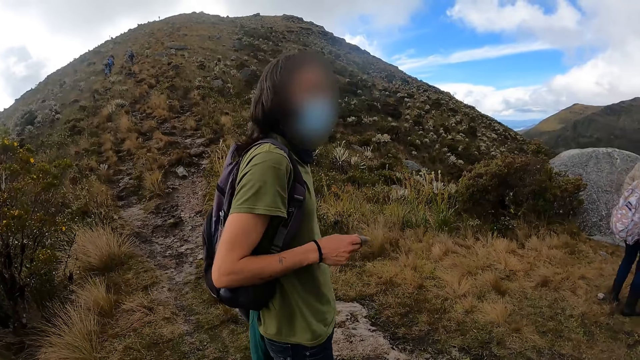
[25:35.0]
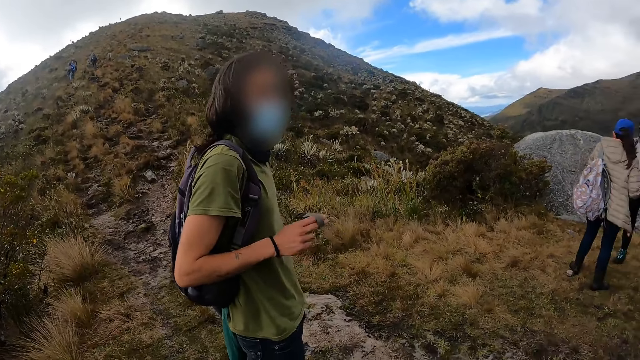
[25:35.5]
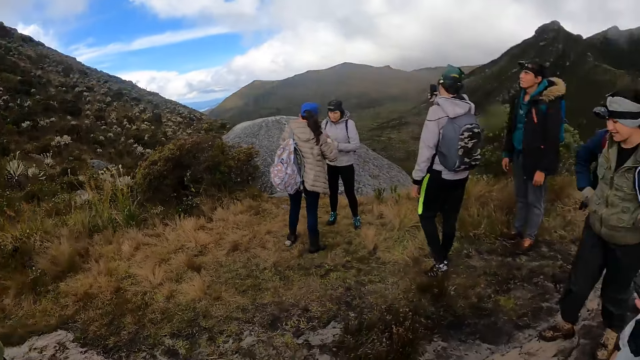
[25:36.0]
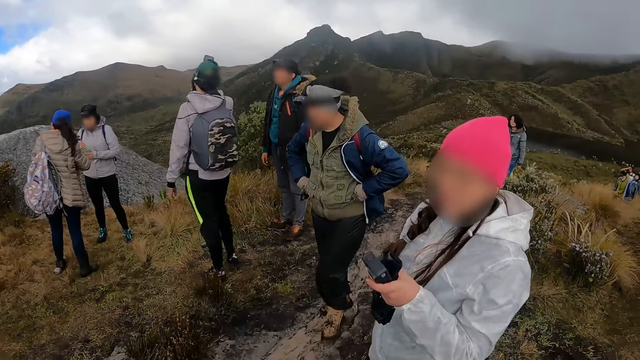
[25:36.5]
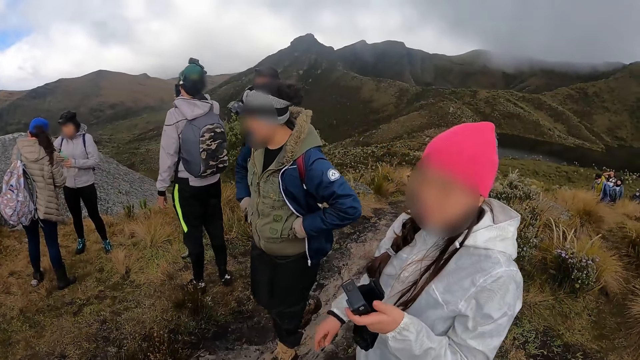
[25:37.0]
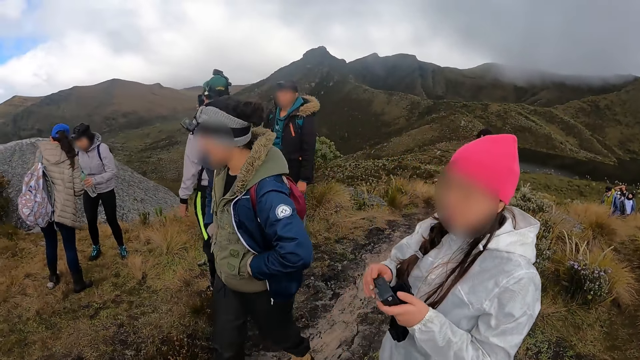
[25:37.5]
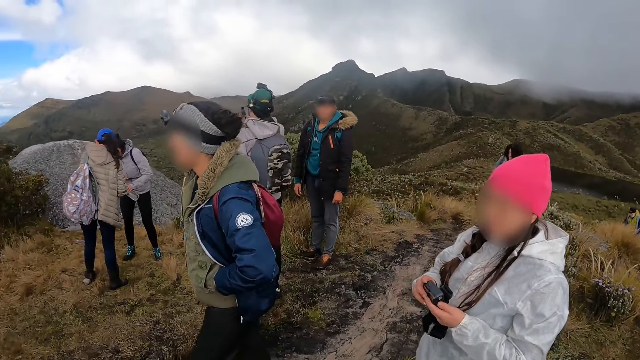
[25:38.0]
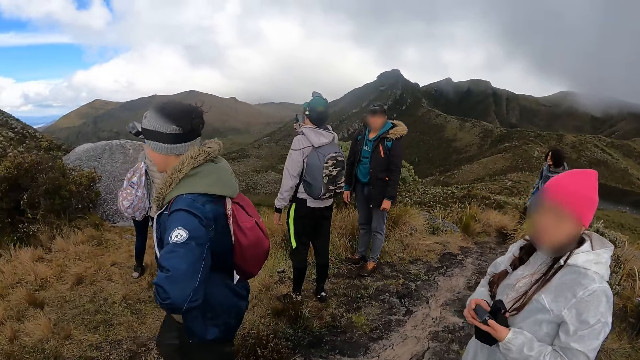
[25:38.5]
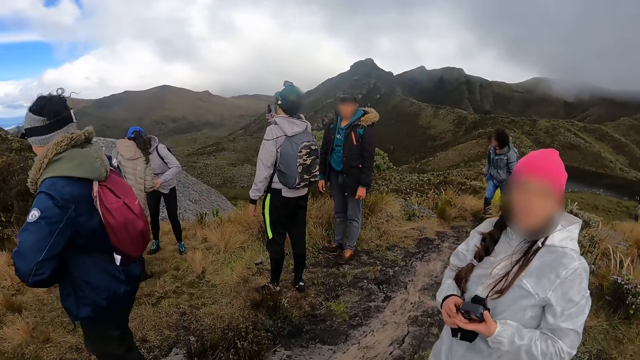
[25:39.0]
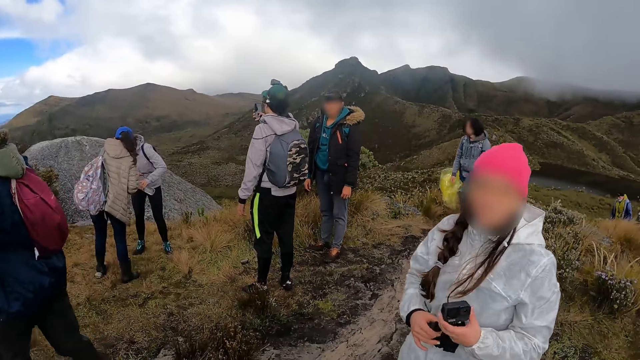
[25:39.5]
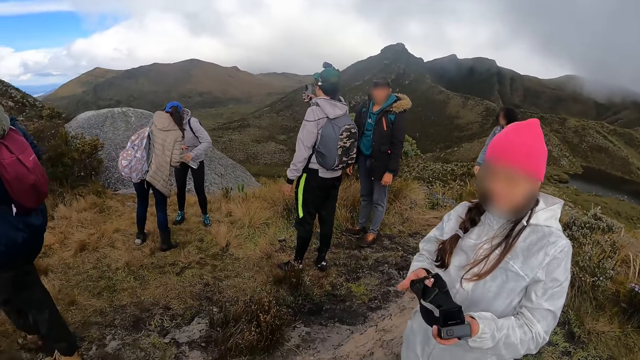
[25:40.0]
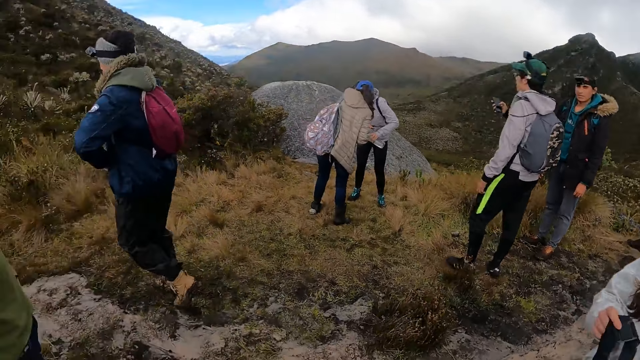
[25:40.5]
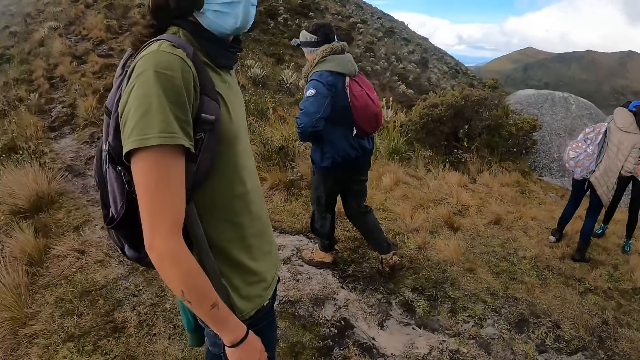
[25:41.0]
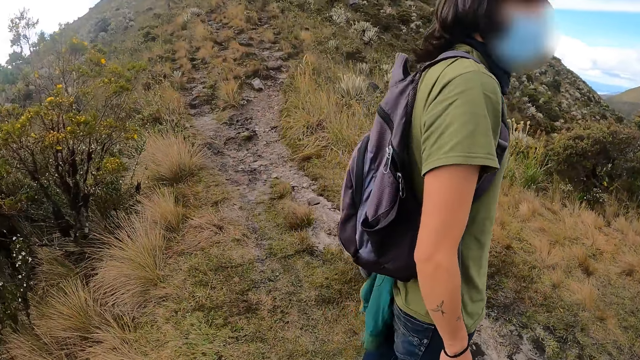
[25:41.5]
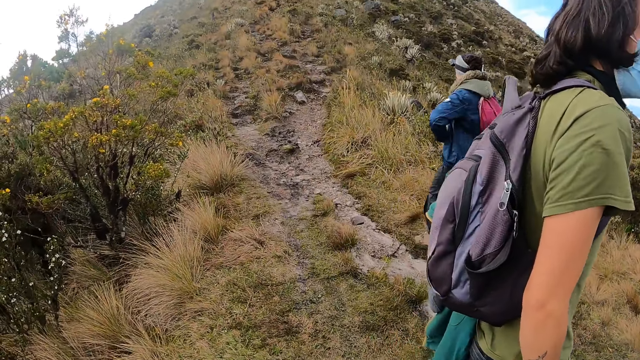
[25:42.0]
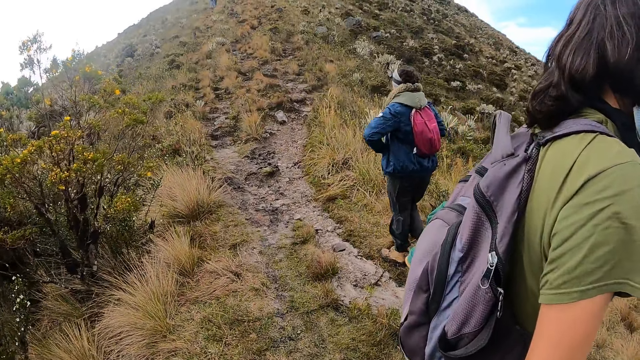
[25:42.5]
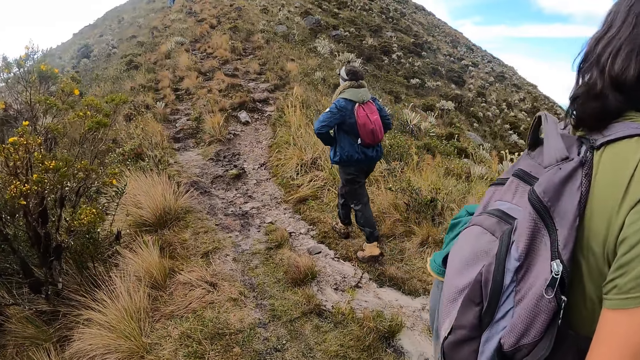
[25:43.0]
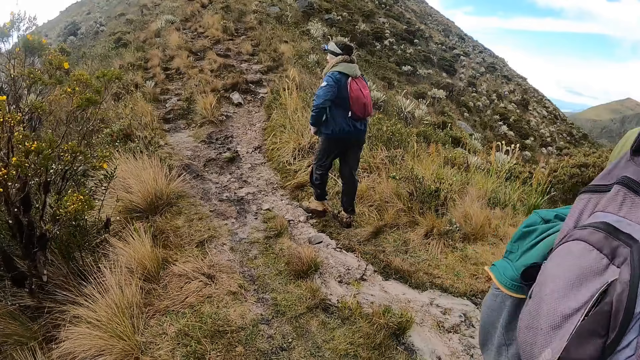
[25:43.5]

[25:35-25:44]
The woman checks a camera in her hands.

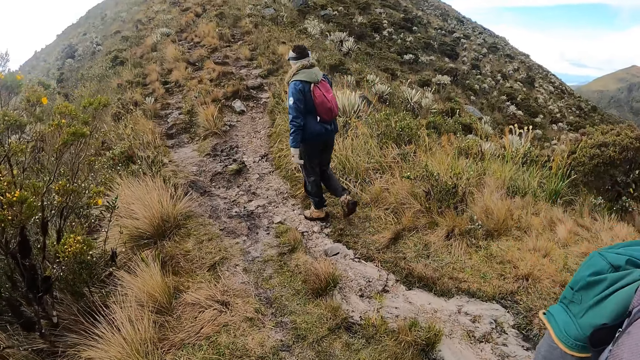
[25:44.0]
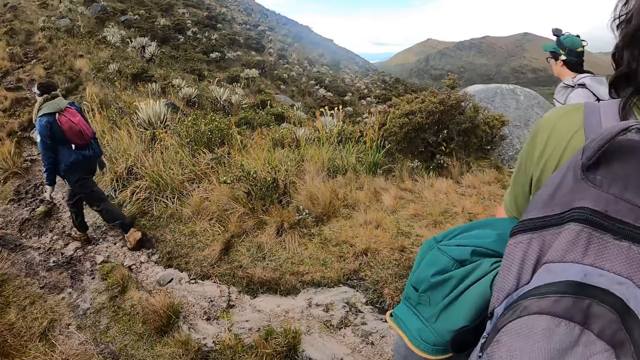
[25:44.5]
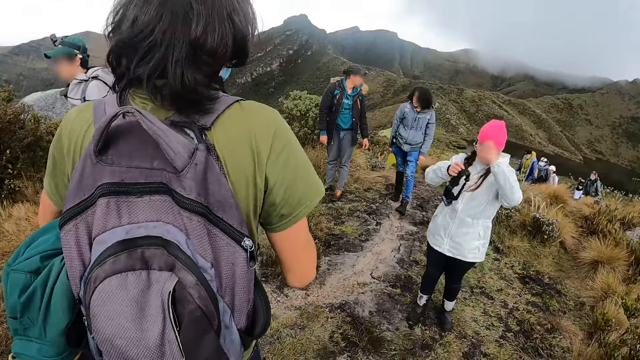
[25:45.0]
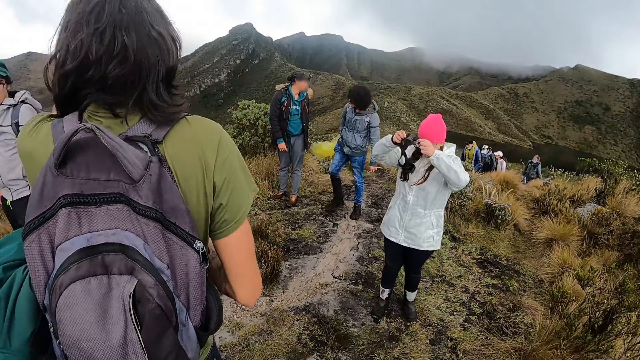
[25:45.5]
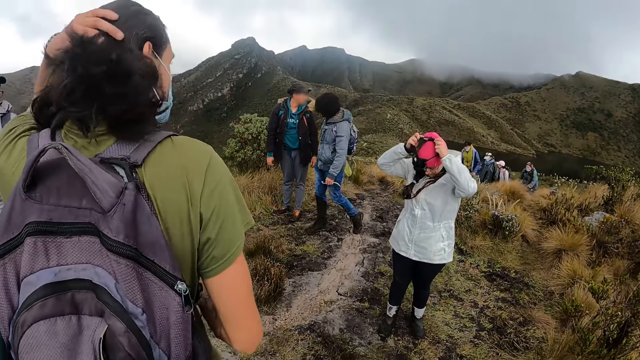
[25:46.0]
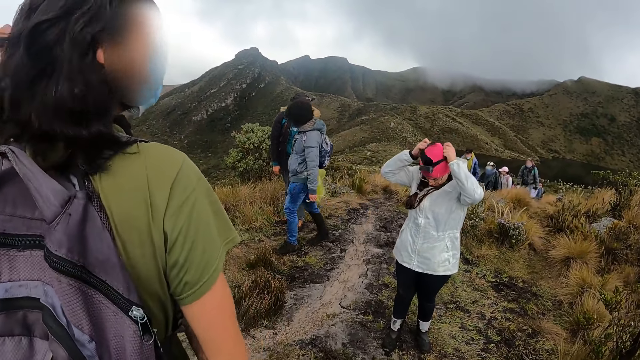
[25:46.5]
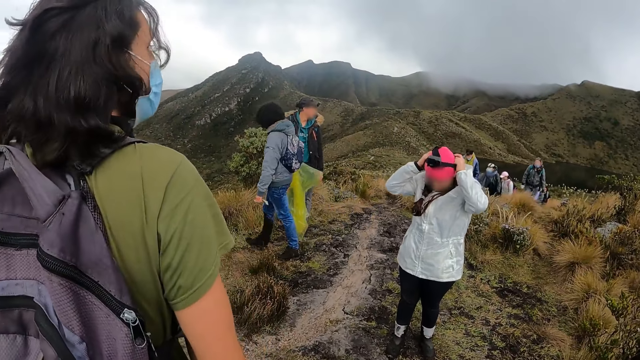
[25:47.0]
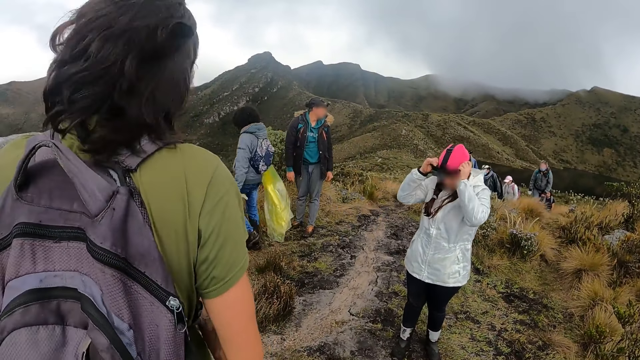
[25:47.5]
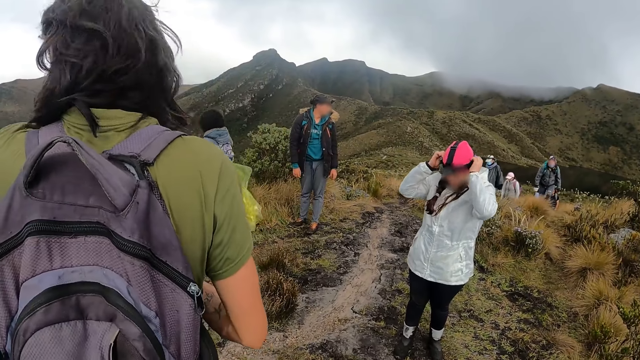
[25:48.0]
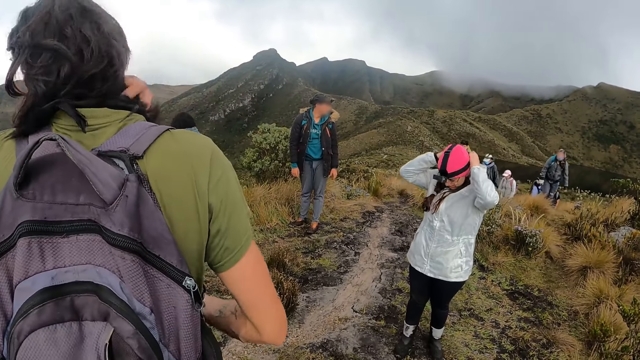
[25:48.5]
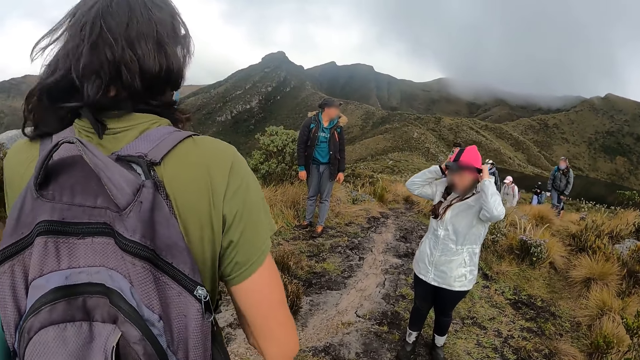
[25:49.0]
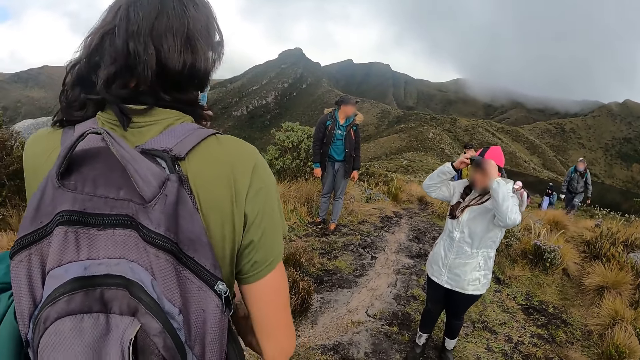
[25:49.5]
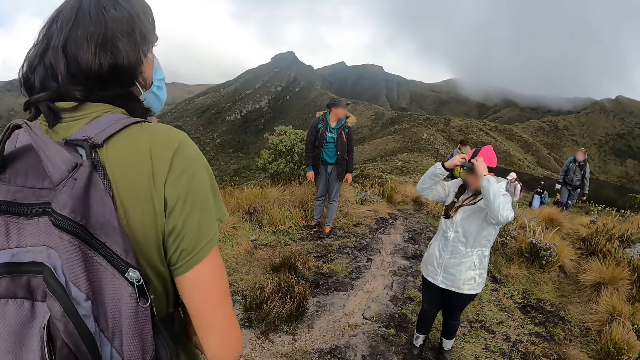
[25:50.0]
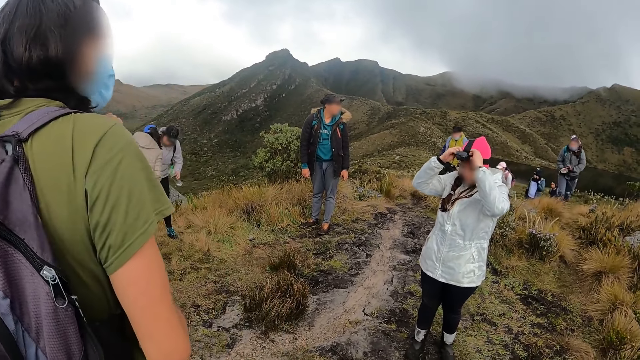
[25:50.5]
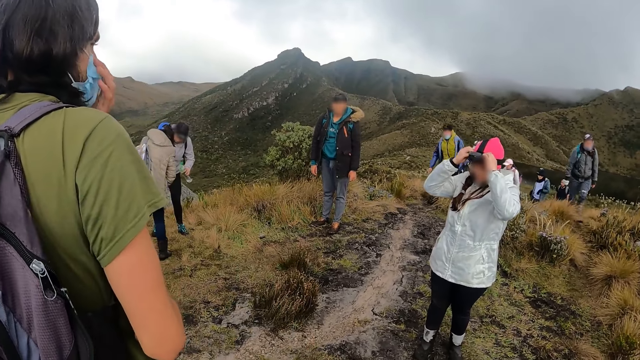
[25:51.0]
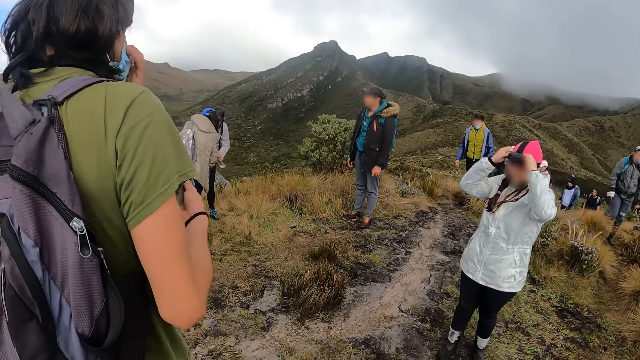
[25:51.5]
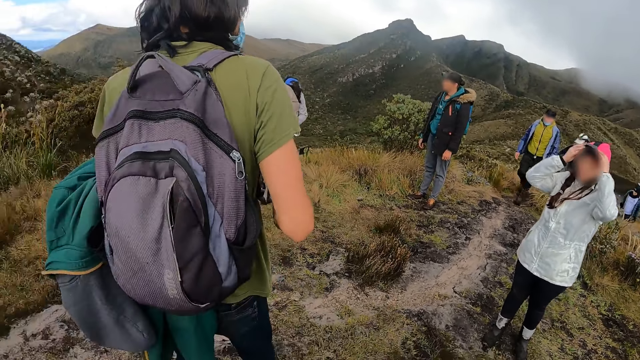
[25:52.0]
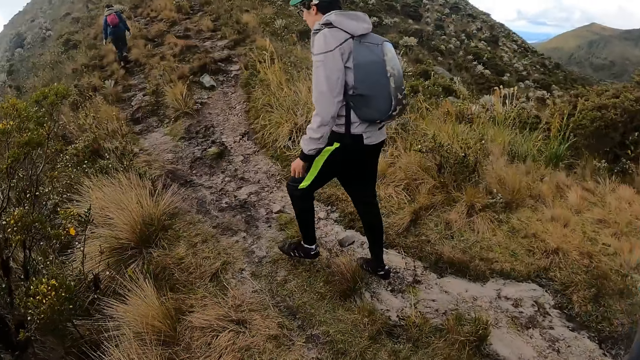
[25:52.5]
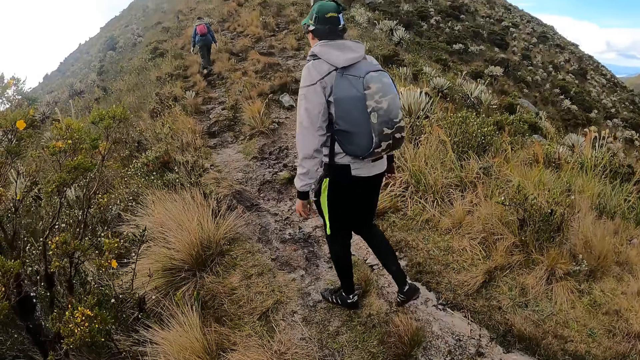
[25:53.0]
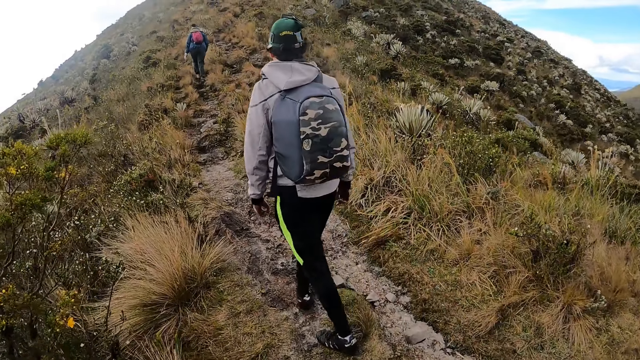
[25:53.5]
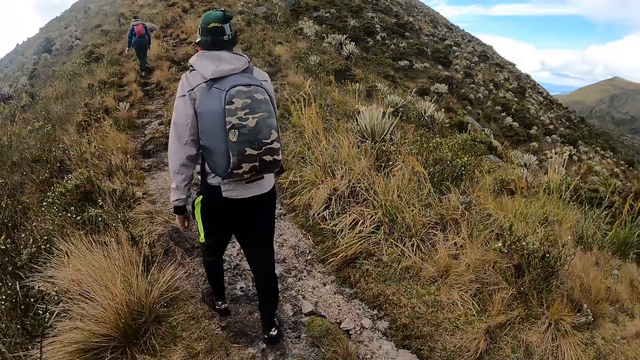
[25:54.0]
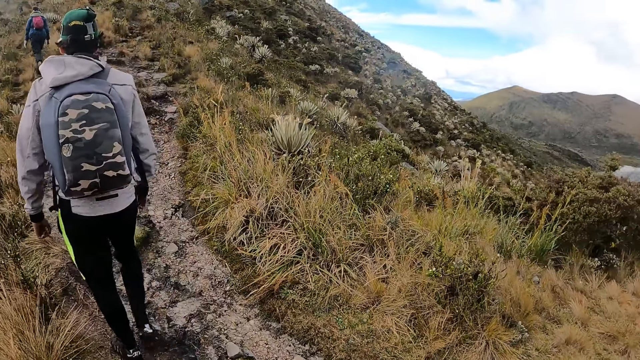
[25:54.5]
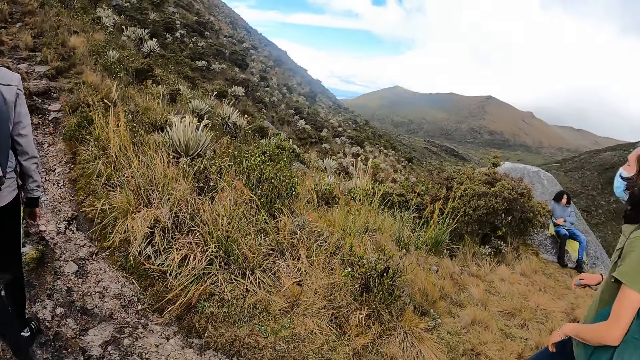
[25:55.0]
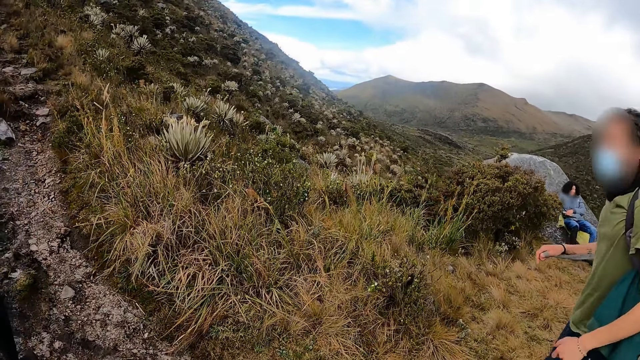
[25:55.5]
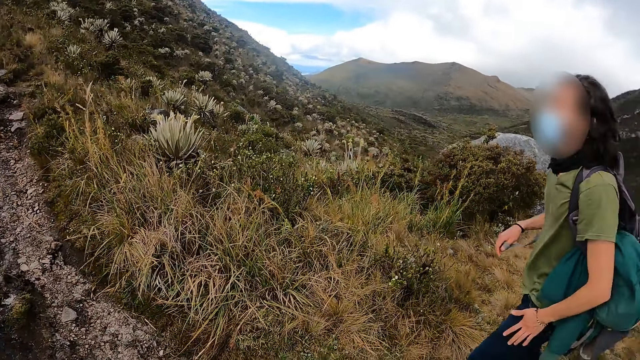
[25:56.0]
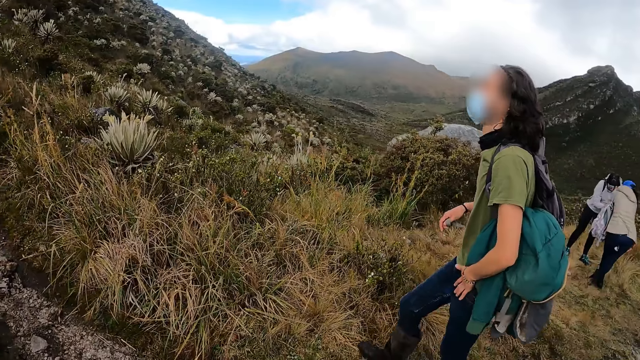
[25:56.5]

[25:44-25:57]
The man adjusts his hair with his left hand. The woman wears the camera on her head. The man adjusts his facemask with his left hand.
